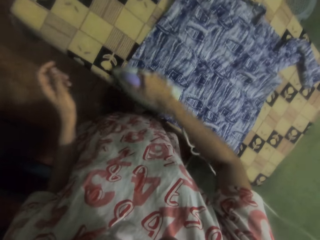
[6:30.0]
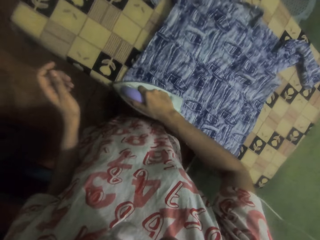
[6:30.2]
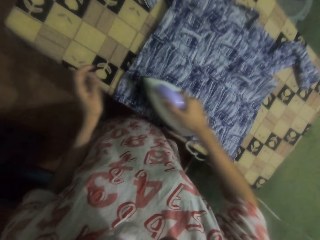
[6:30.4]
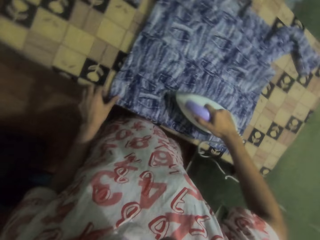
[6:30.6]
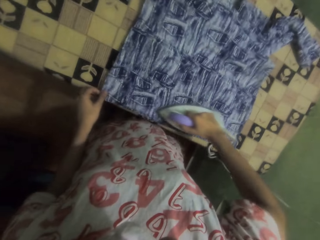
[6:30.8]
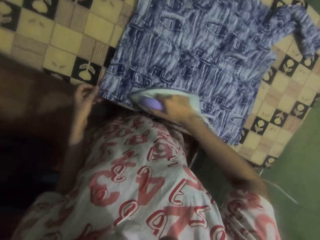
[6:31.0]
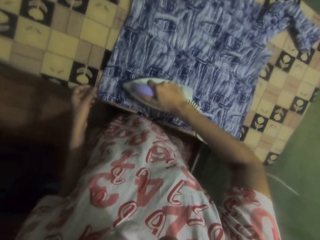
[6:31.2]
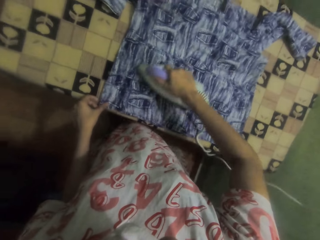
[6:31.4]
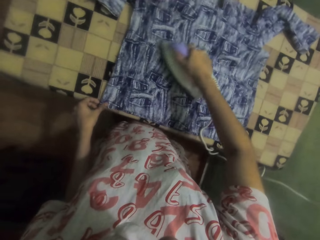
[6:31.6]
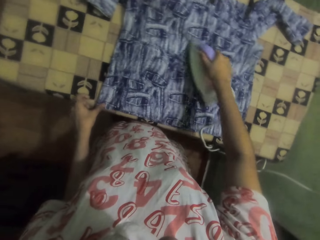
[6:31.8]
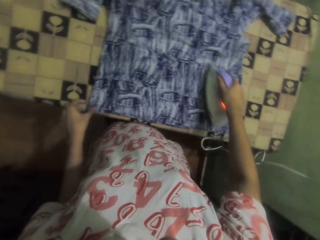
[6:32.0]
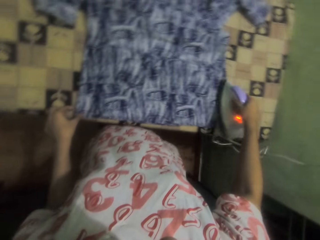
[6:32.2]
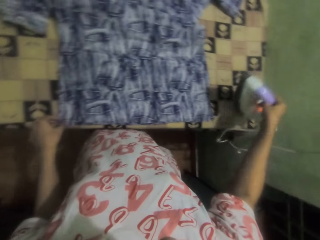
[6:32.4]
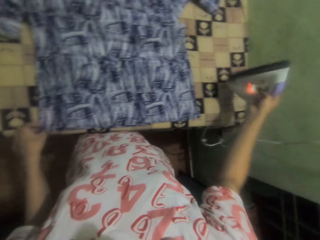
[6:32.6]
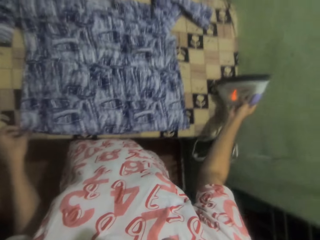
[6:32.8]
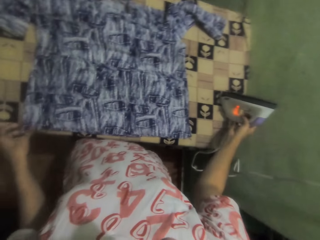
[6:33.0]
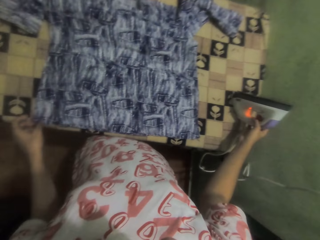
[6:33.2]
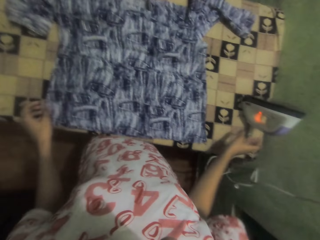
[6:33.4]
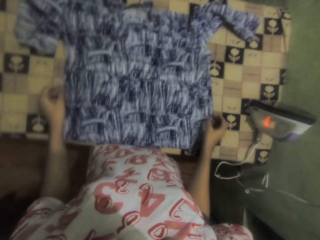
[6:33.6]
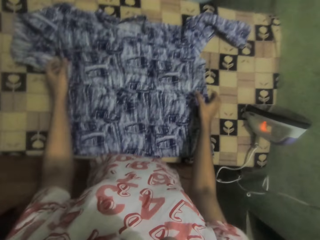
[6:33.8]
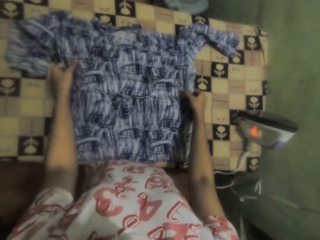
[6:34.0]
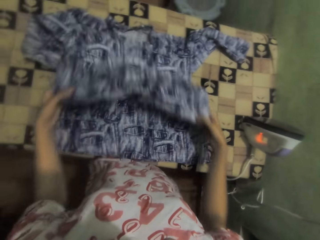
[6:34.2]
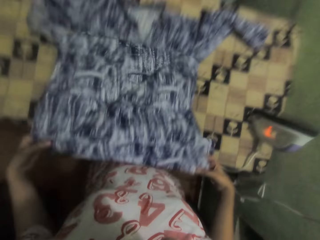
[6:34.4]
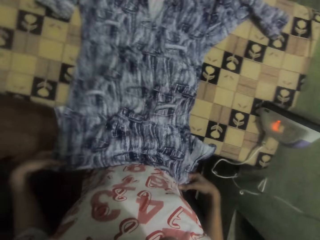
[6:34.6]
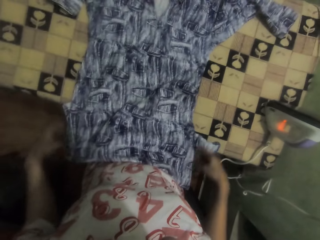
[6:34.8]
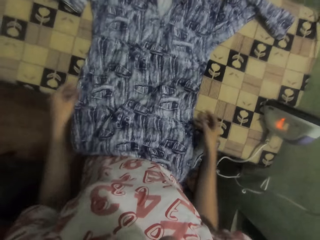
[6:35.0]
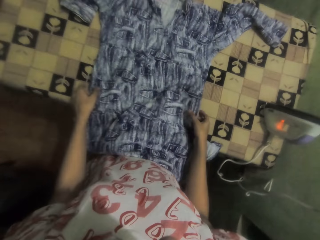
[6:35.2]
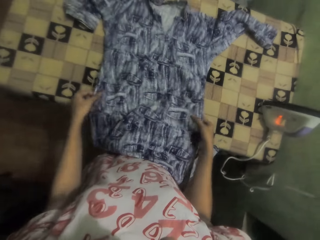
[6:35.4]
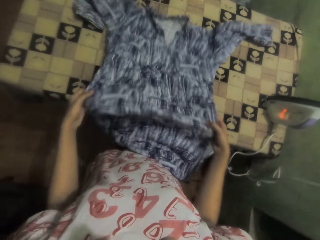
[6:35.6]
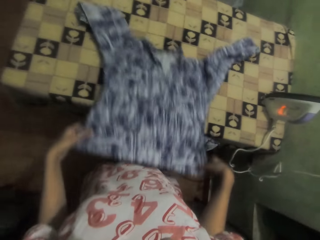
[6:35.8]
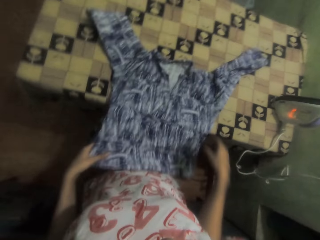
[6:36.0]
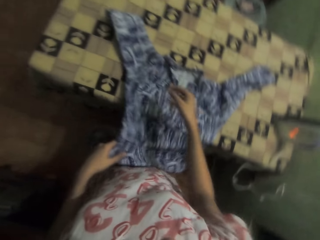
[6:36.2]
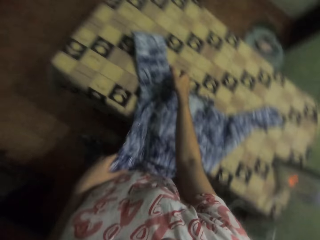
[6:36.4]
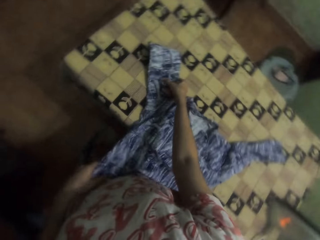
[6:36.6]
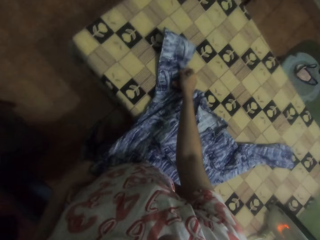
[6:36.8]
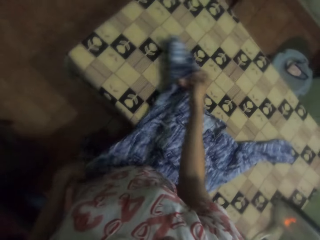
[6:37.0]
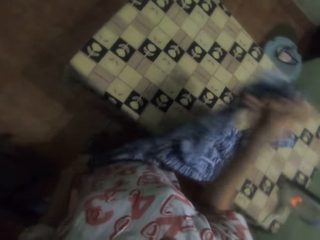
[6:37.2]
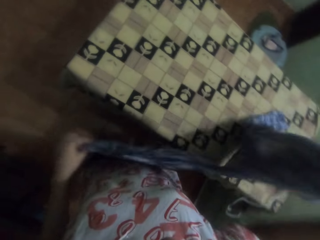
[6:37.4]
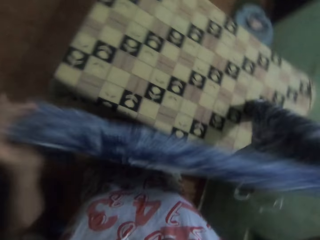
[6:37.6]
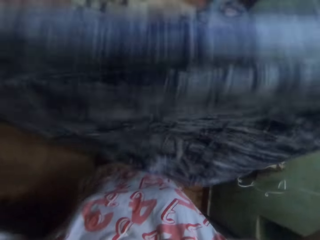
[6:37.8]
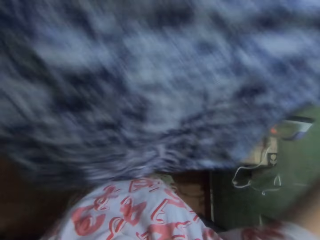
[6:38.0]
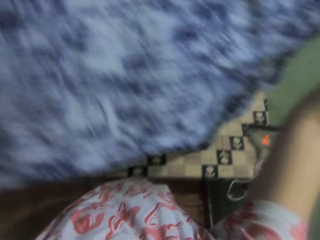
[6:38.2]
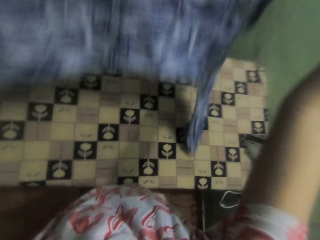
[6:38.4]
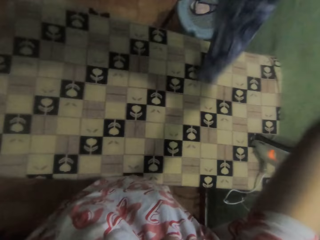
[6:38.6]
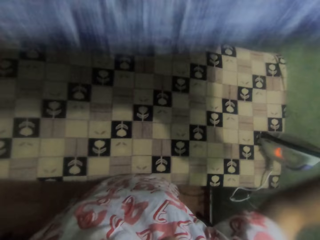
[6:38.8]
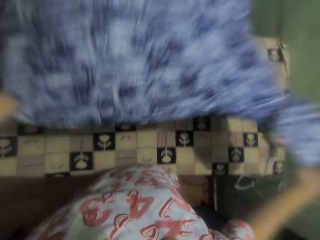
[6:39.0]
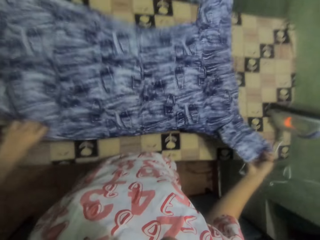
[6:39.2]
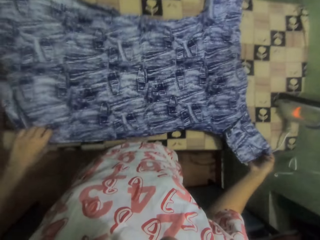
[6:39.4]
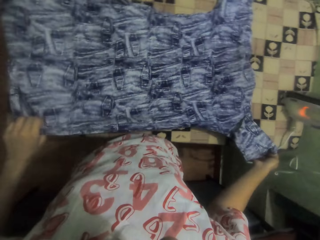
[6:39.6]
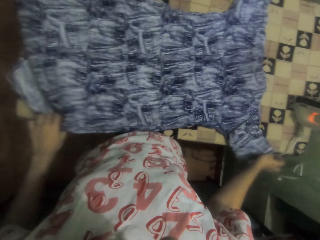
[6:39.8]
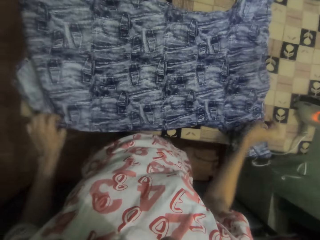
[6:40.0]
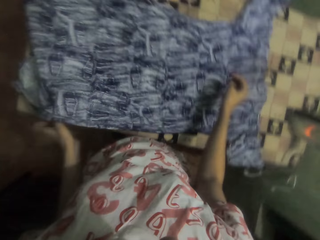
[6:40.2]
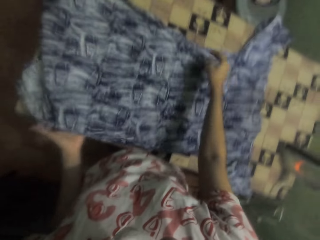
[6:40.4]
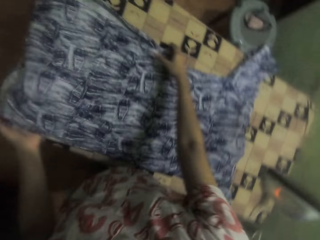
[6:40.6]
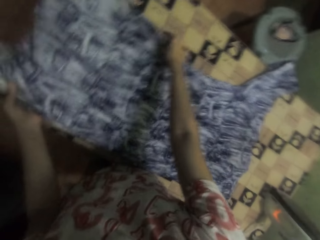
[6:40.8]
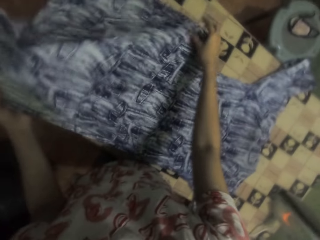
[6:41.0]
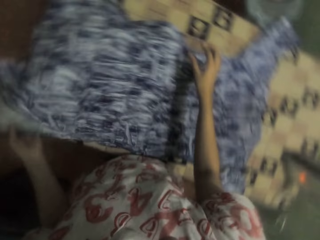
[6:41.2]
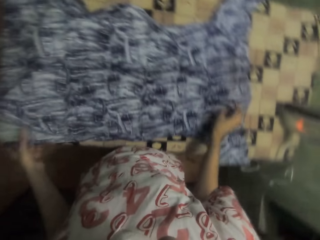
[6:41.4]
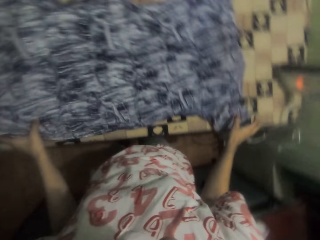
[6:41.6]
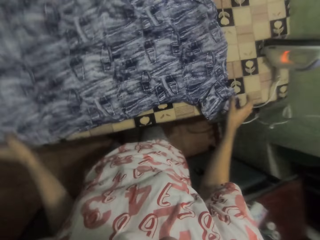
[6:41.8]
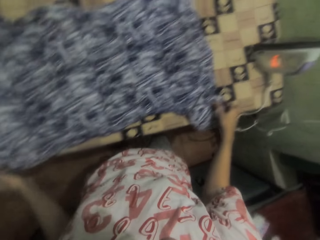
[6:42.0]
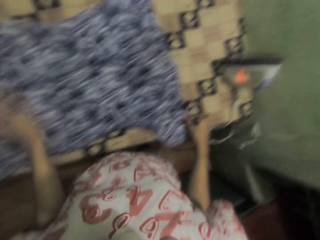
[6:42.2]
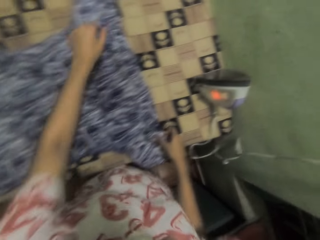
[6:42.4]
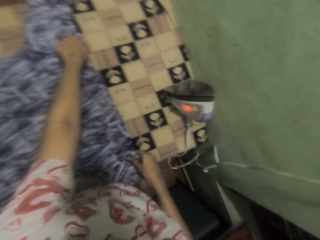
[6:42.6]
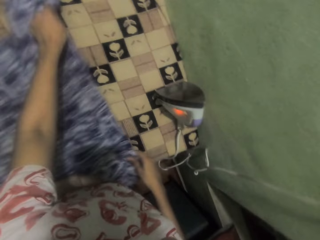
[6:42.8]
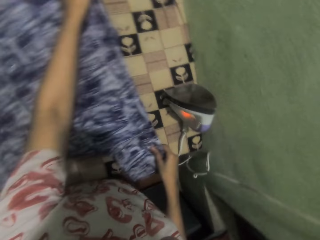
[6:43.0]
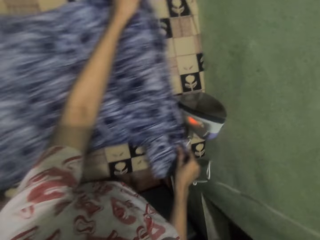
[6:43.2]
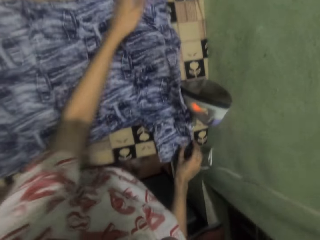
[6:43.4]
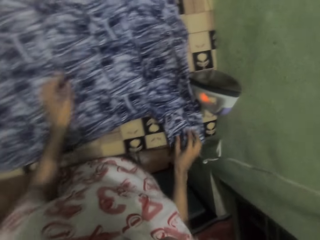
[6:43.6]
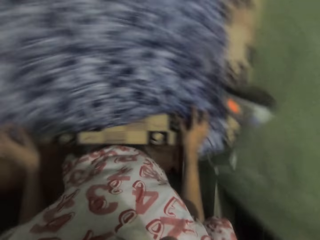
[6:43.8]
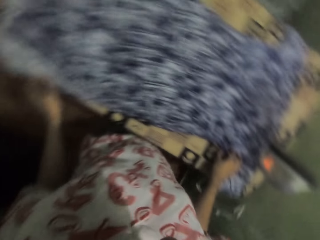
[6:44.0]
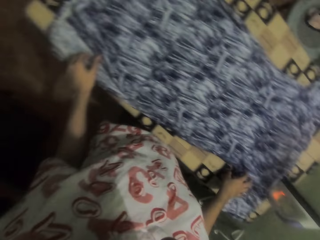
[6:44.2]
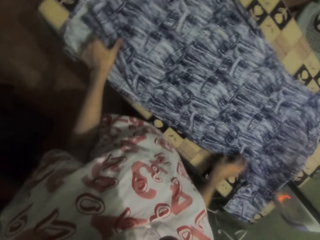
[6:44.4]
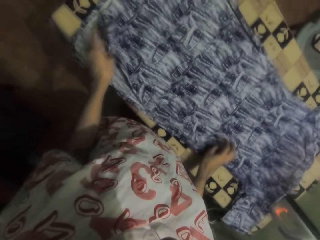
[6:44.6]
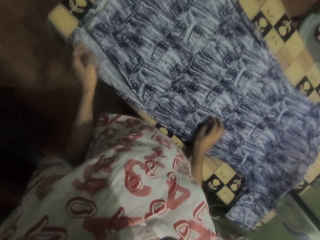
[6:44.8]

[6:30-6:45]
The camera wearer puts the iron on the table. They turn the cloth. They adjust the dress. They stretch the cloth.

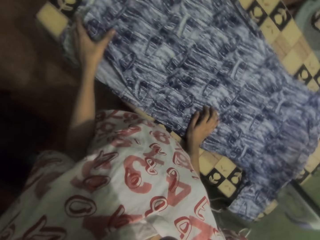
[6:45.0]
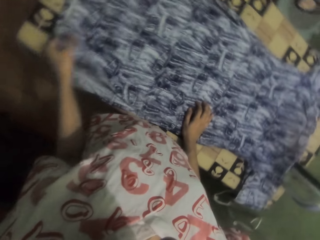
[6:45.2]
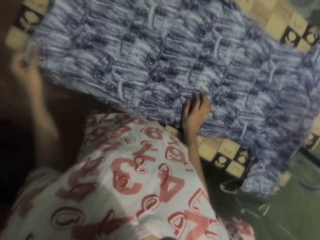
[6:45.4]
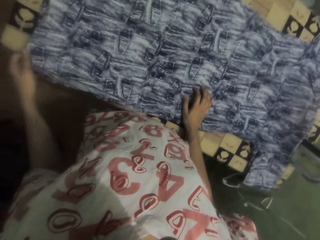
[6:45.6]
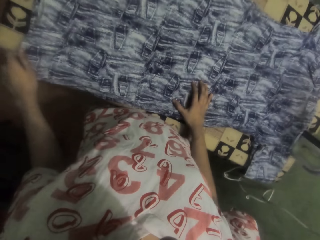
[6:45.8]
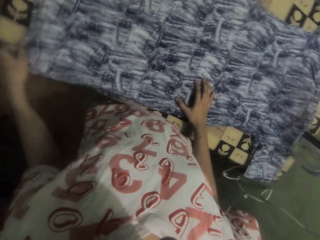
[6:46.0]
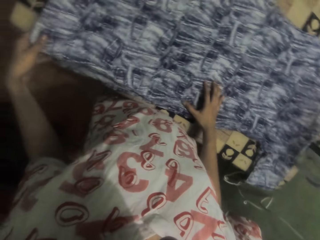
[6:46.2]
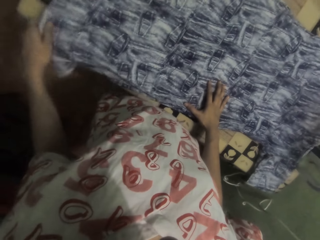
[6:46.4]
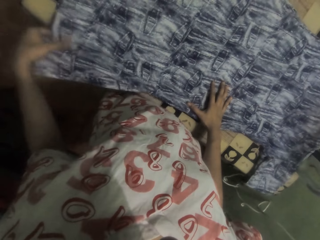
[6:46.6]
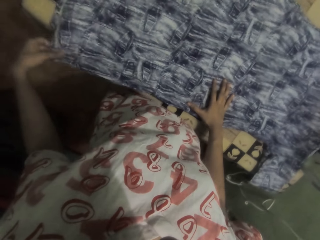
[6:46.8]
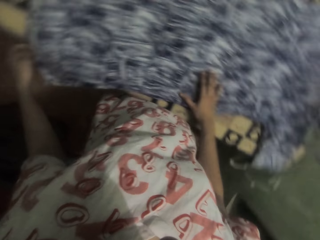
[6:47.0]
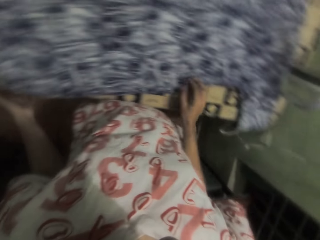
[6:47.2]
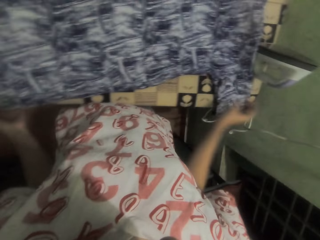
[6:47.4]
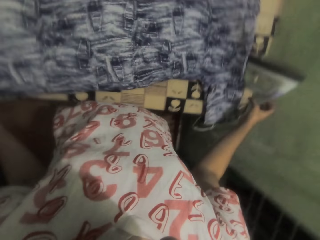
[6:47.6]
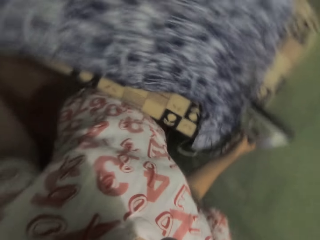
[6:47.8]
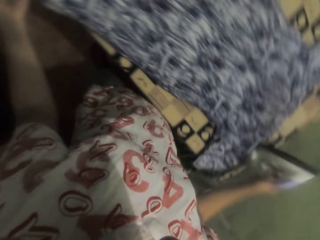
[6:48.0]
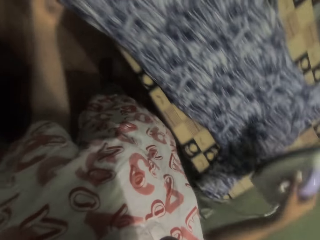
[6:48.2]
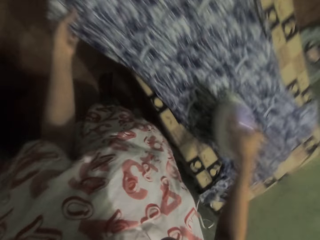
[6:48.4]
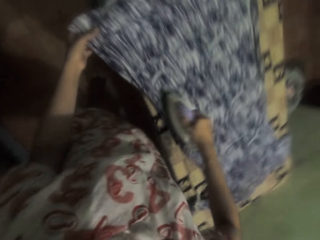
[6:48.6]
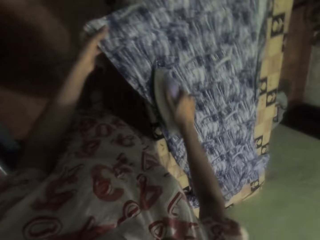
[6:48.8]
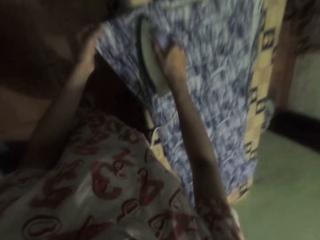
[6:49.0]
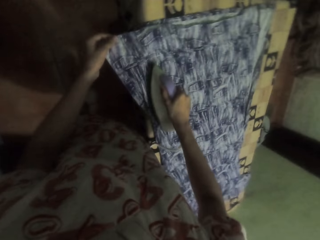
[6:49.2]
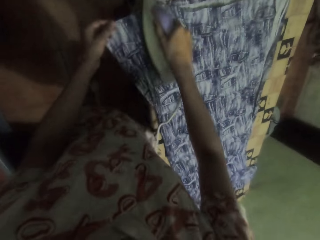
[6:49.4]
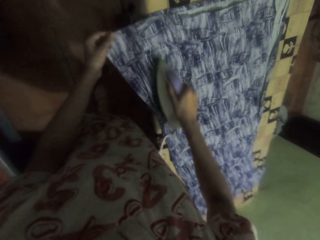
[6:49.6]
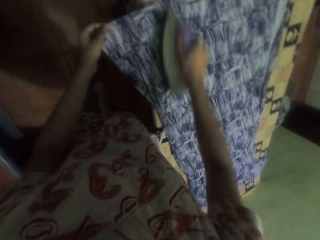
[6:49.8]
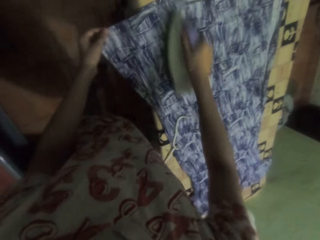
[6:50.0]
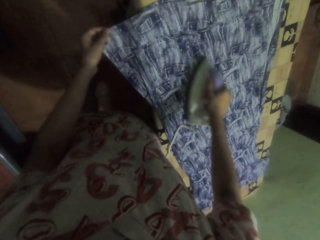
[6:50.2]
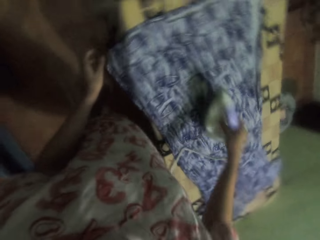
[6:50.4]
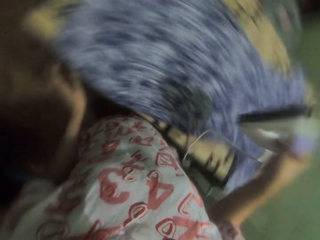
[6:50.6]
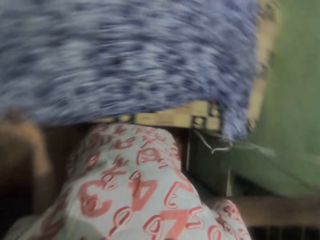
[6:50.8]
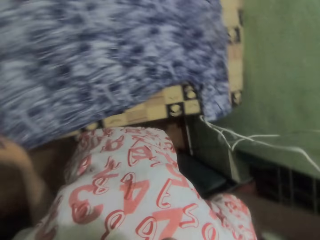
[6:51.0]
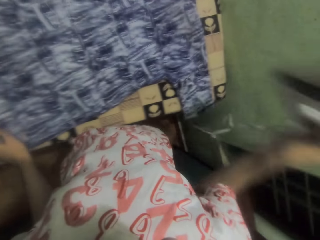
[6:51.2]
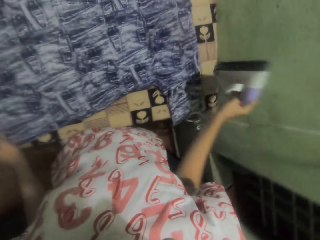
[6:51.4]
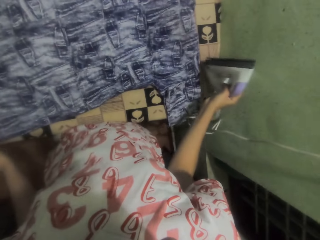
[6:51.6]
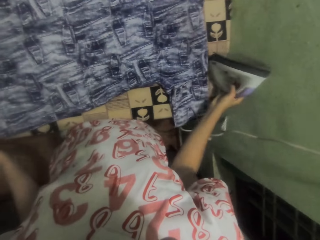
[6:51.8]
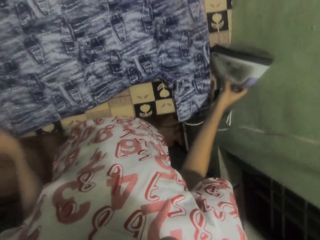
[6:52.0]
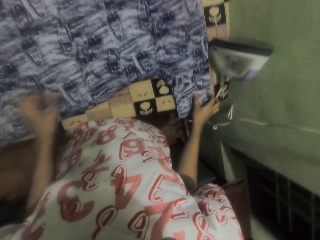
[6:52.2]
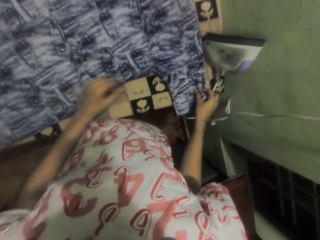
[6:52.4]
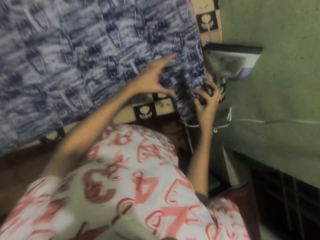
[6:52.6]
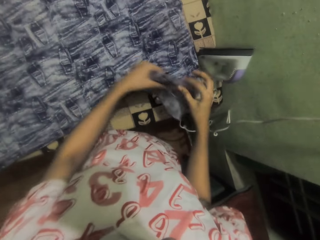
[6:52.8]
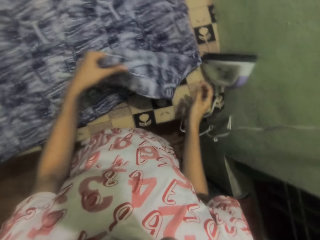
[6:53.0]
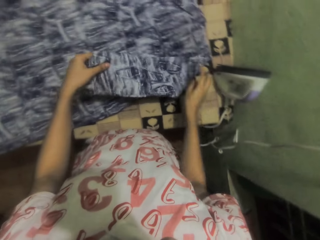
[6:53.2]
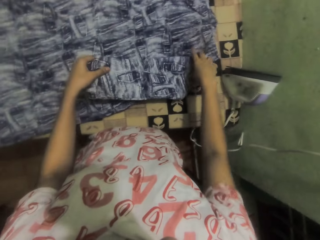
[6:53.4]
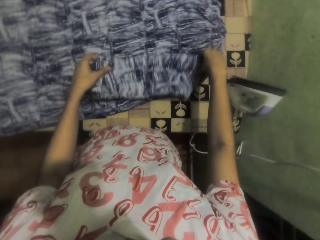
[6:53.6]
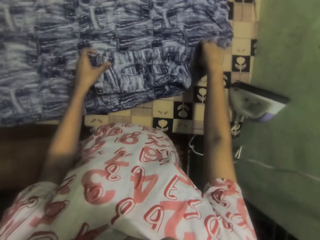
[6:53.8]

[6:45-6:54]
The camera wearer picks up the iron. They iron the dress with an iron box. They put the iron on the table. They fold the cloth.
